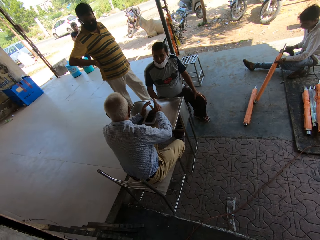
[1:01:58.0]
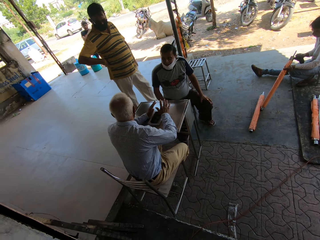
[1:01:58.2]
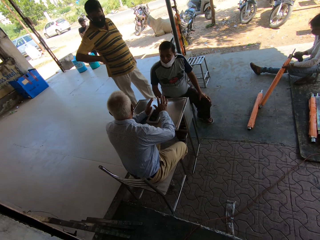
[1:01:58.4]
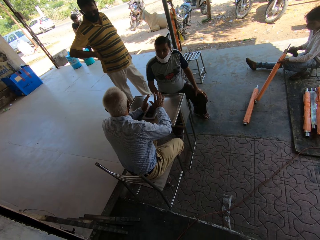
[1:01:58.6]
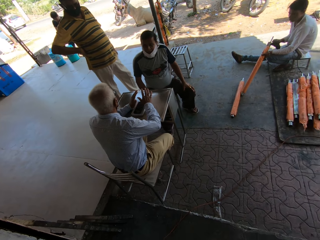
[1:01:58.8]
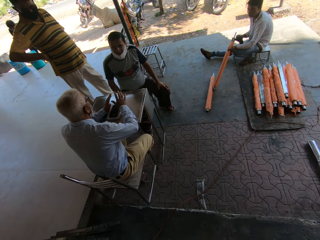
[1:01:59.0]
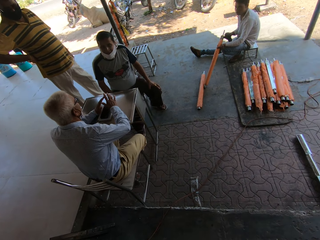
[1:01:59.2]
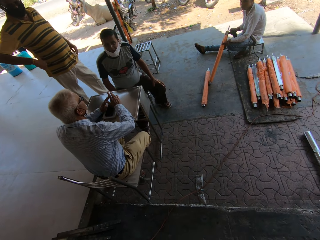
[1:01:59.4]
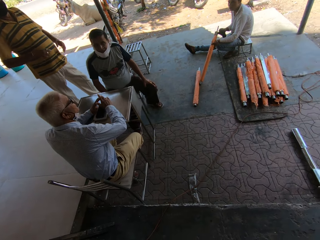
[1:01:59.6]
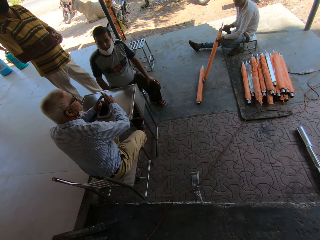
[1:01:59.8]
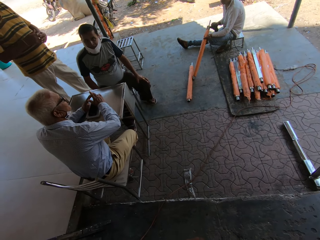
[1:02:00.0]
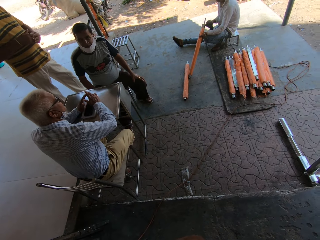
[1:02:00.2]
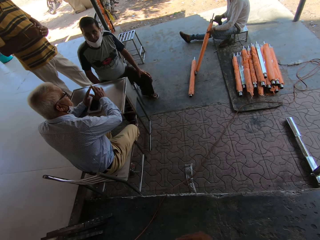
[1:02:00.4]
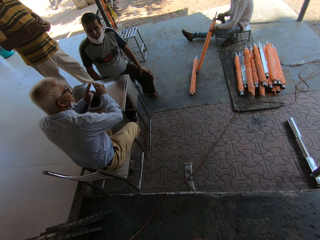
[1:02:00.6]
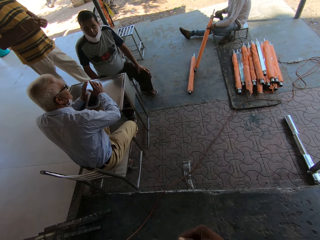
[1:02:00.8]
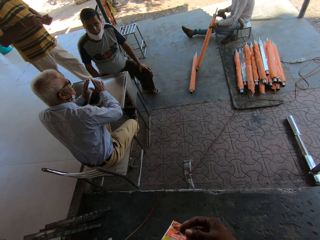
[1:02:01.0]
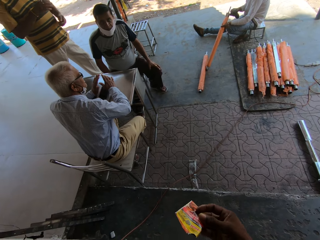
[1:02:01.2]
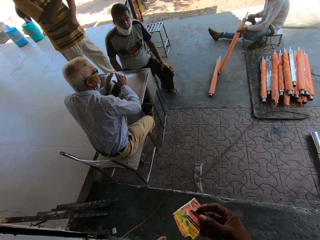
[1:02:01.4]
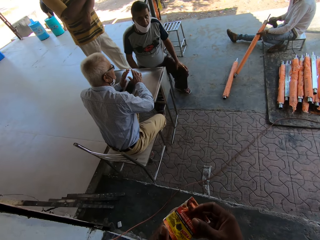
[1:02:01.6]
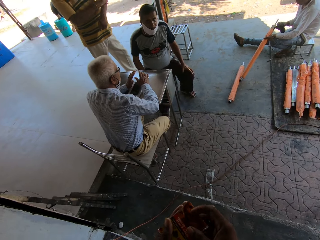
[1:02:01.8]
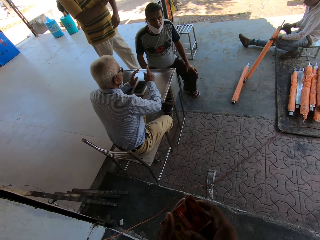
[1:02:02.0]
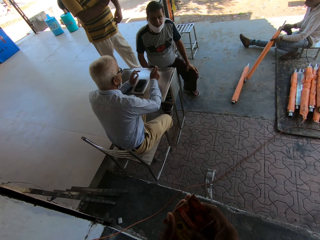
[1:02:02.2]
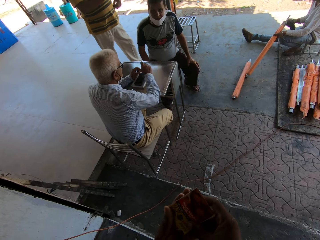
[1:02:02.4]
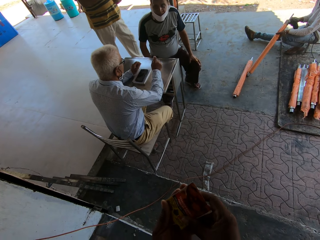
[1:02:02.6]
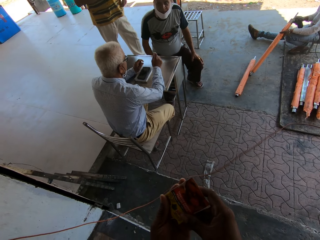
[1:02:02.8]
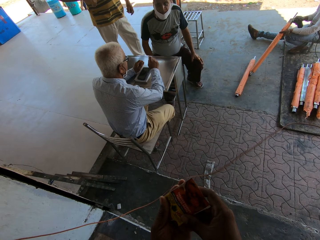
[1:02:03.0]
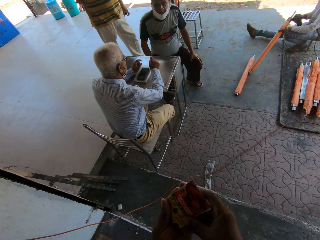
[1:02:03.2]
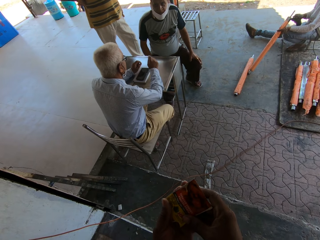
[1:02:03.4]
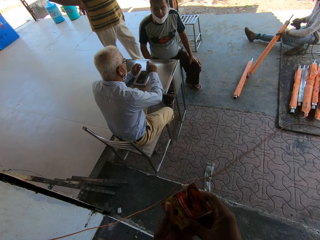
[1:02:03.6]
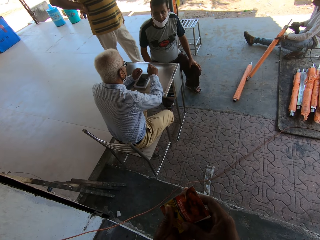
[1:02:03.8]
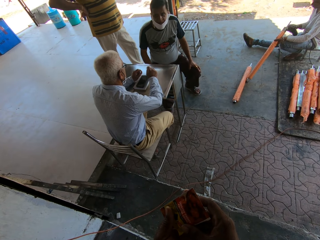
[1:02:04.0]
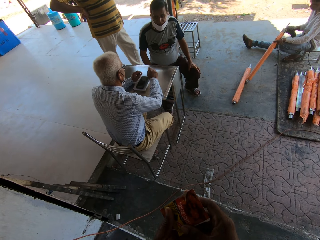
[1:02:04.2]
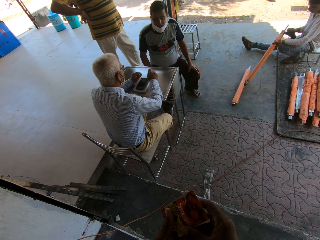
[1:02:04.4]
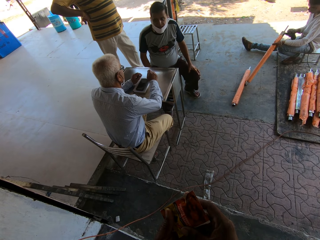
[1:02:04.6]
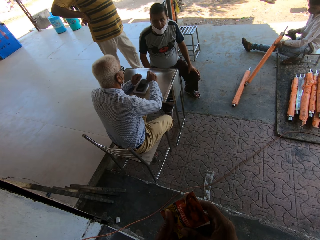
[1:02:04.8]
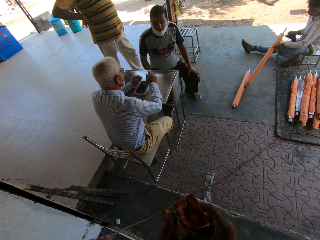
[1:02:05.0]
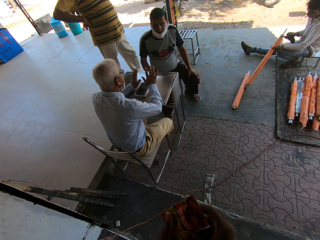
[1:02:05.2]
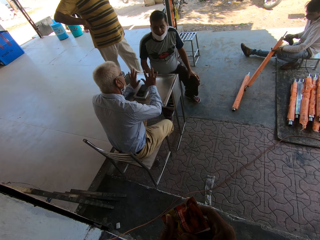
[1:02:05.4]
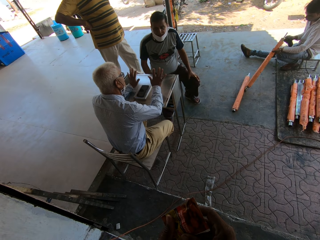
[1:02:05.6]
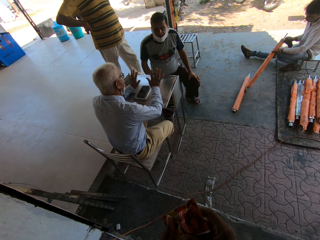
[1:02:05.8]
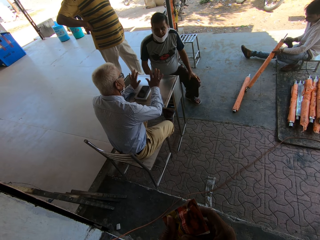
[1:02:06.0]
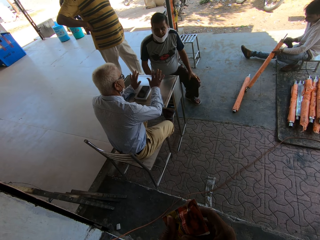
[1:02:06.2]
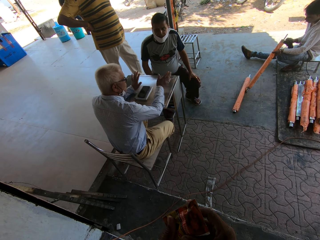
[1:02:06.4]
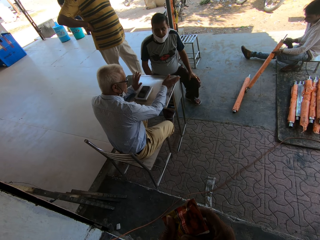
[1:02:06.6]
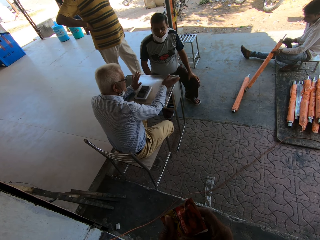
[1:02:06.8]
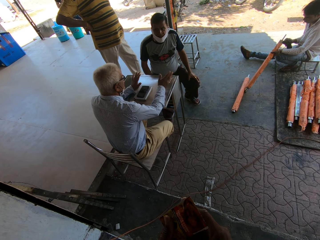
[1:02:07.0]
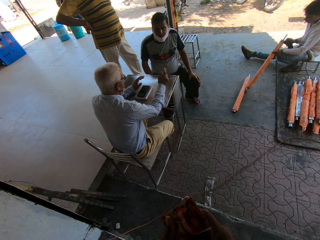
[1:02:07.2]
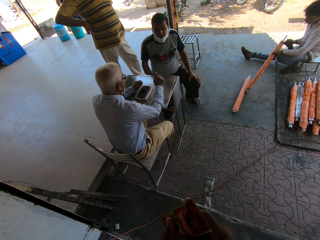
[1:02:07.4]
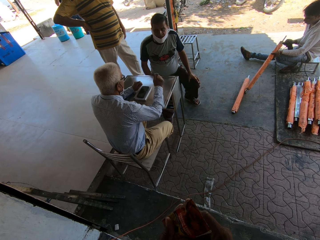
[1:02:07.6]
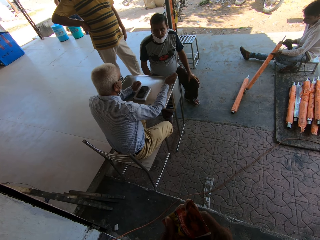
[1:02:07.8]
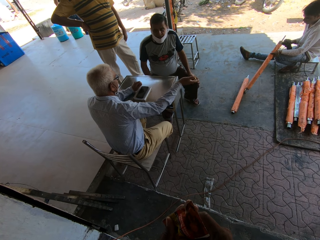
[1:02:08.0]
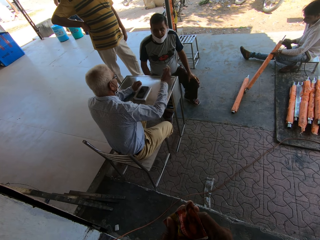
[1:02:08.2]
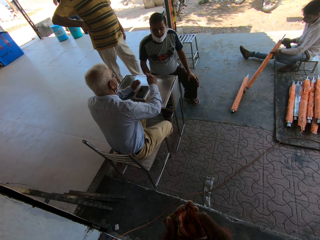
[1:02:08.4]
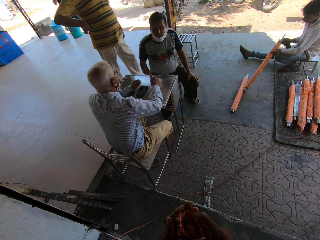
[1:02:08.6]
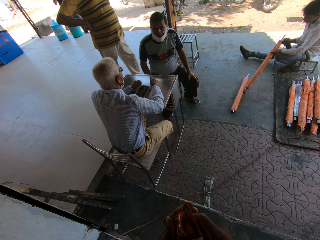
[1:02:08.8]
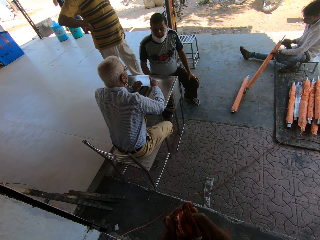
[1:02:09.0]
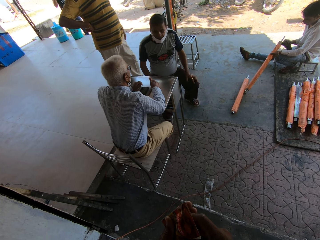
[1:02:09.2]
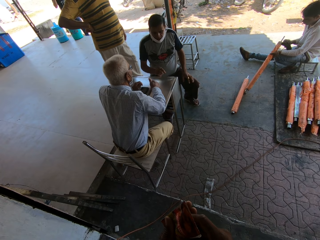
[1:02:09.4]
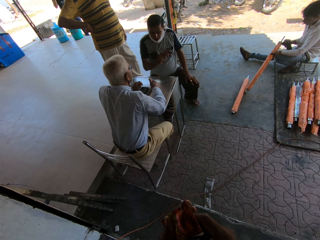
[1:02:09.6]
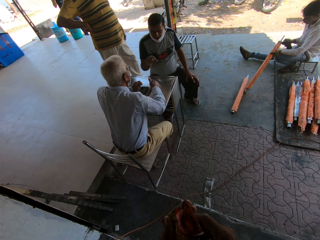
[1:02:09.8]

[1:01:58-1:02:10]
The camera wearer pours the supplement in his right hand into his left hand.

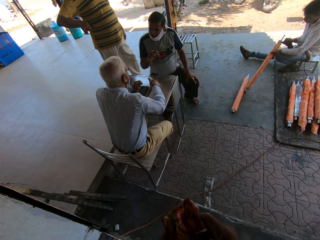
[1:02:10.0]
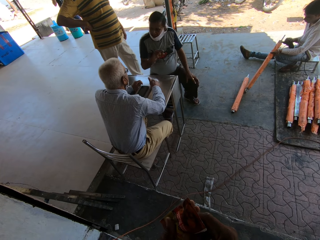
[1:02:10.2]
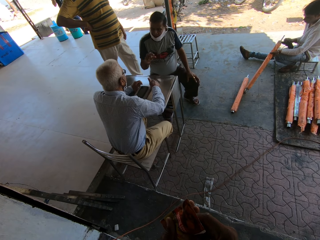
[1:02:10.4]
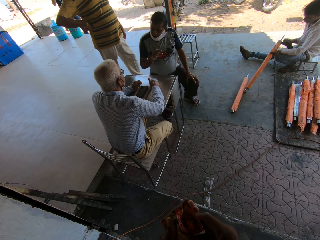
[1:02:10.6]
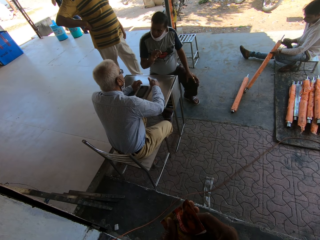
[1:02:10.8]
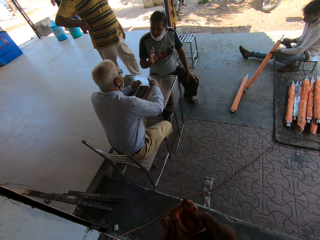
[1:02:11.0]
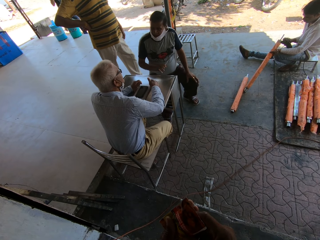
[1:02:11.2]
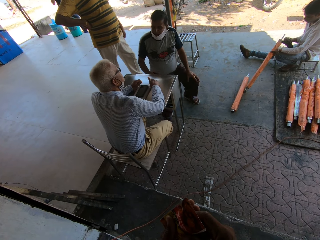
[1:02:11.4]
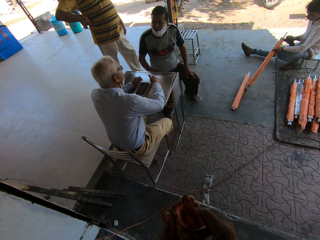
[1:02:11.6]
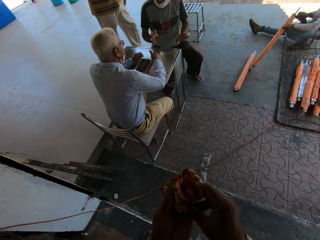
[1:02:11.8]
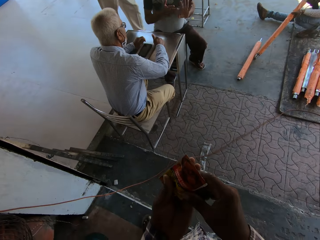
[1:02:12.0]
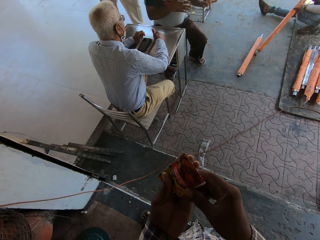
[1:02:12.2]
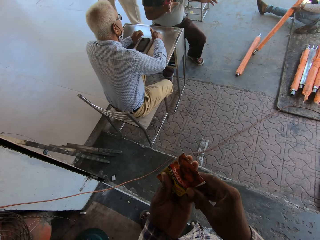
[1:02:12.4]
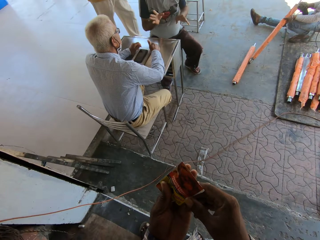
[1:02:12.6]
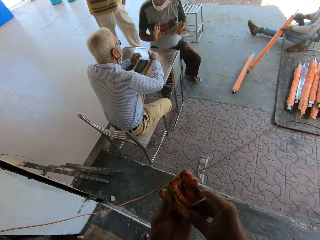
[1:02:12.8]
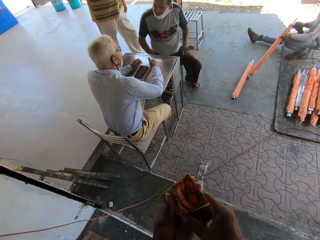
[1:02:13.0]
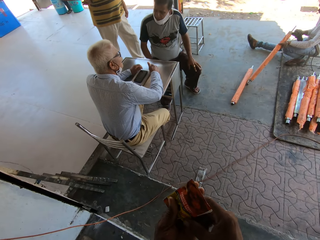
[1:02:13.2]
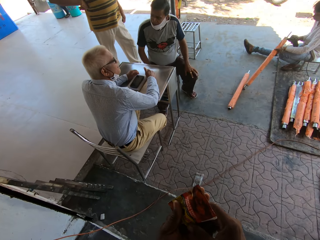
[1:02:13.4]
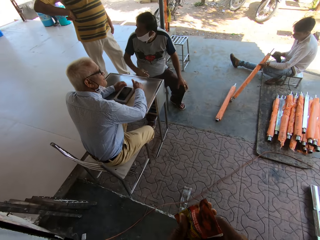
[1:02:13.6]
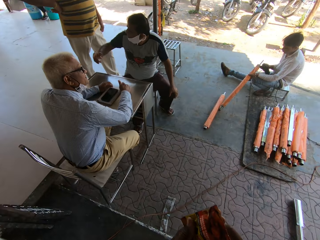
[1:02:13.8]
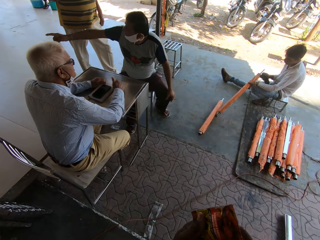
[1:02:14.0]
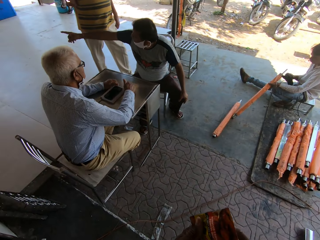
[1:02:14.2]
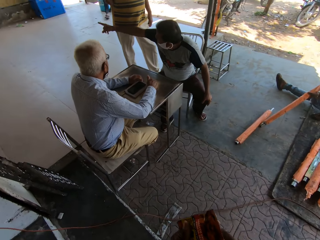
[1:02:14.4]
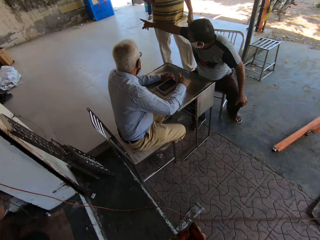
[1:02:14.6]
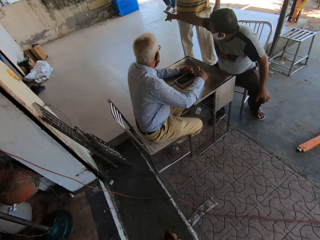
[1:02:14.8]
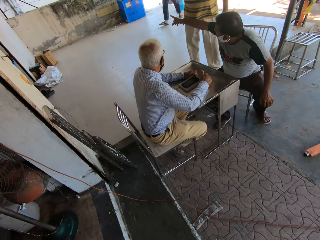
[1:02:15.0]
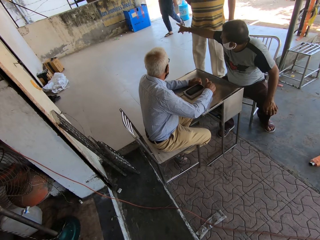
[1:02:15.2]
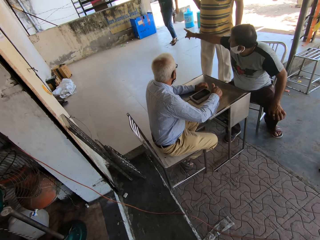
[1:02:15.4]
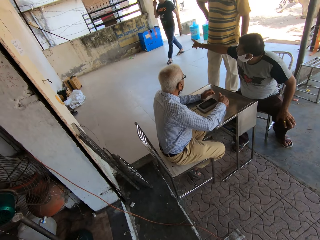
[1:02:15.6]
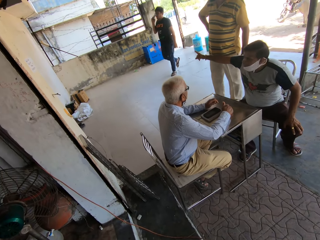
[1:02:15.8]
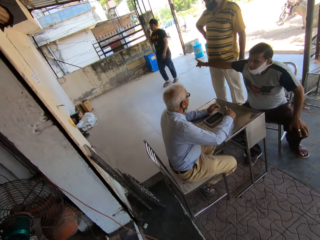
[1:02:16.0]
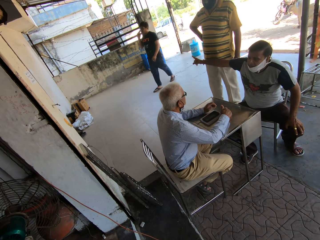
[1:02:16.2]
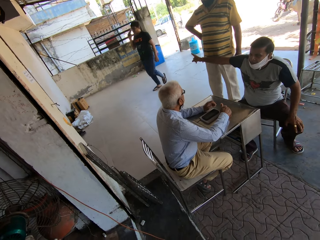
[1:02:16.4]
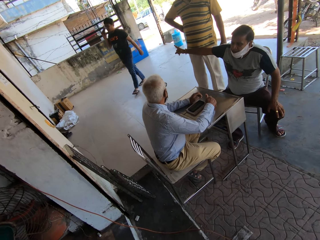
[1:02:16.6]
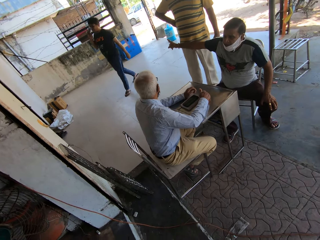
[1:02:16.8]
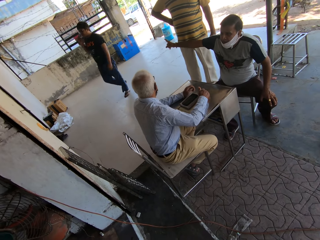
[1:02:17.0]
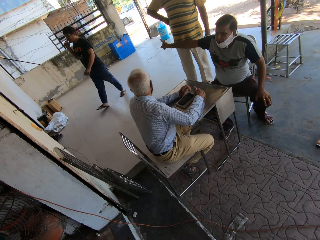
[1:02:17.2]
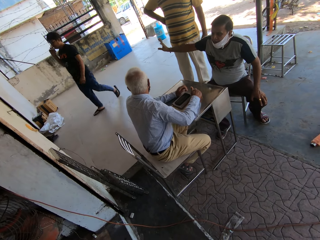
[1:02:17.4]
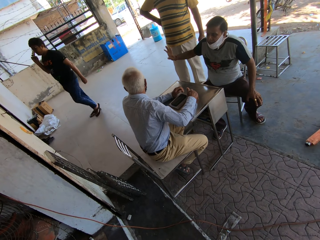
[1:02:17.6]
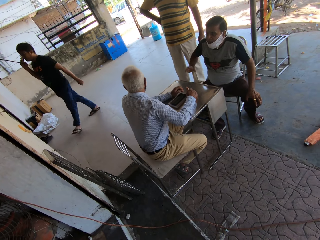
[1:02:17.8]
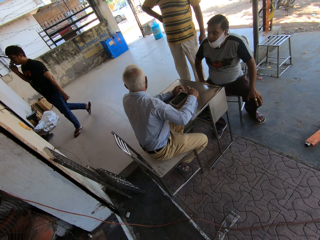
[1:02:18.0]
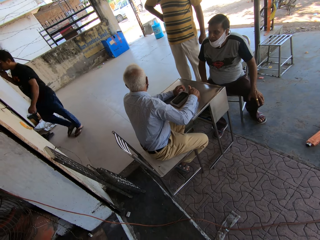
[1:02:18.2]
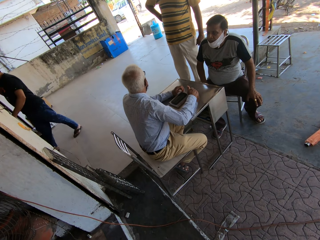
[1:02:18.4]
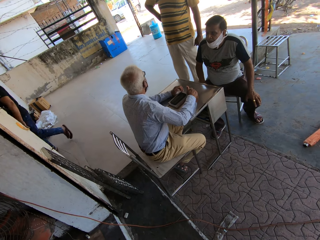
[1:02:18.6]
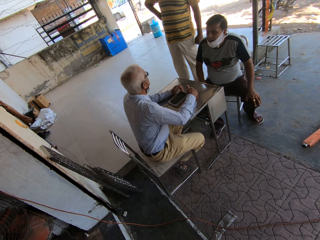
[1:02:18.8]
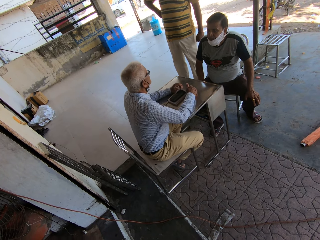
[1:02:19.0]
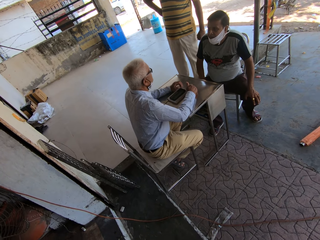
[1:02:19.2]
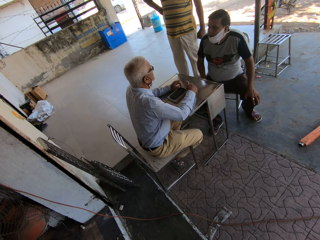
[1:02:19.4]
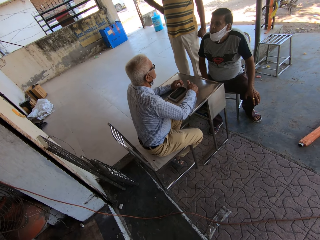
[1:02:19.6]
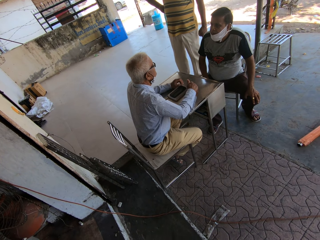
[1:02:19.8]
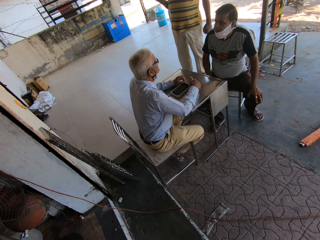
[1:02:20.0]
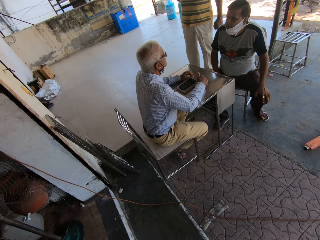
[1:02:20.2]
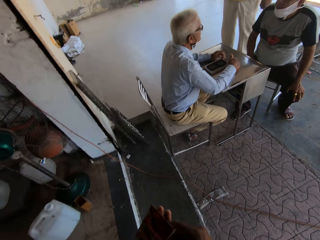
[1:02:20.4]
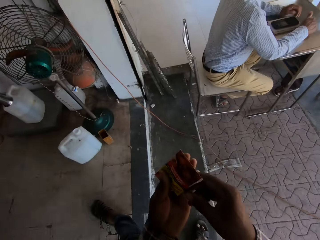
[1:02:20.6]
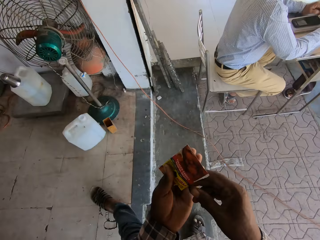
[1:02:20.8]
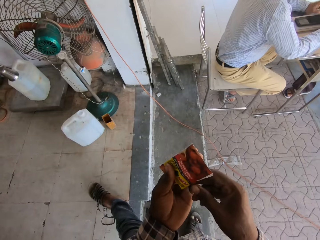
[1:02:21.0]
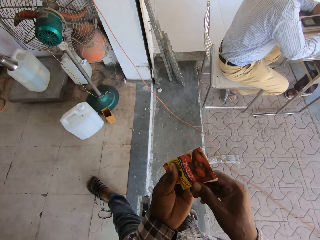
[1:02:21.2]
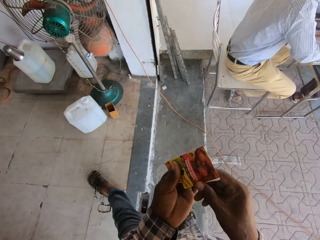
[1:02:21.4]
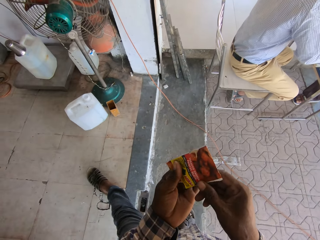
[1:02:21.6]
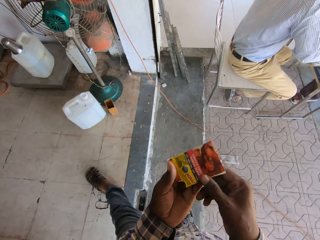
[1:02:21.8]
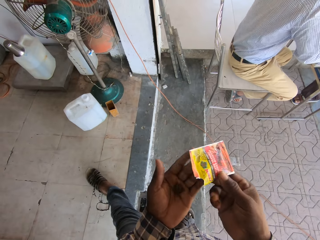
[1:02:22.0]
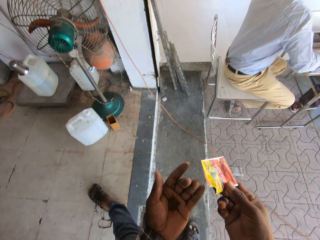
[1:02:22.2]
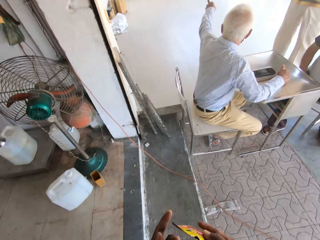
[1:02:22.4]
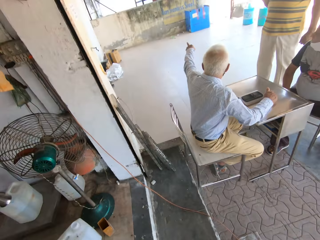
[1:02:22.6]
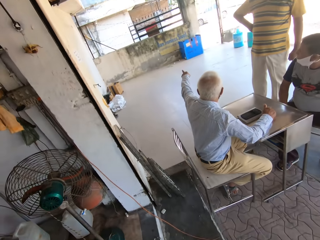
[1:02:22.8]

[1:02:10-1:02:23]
The camera wearer looks at a man and another man. They look at the sachet.
